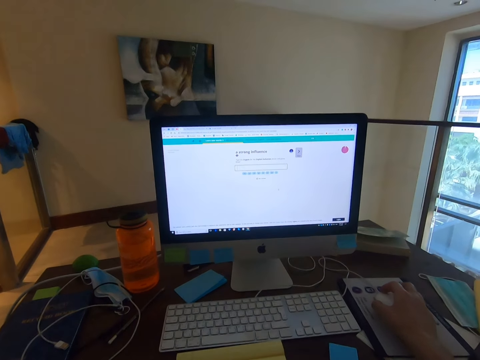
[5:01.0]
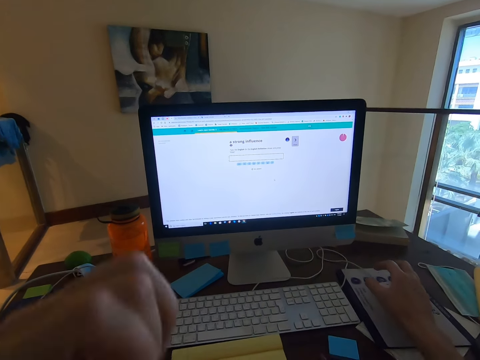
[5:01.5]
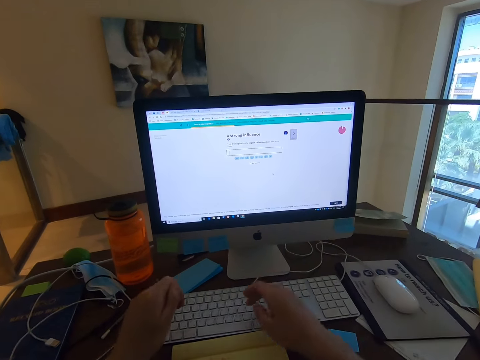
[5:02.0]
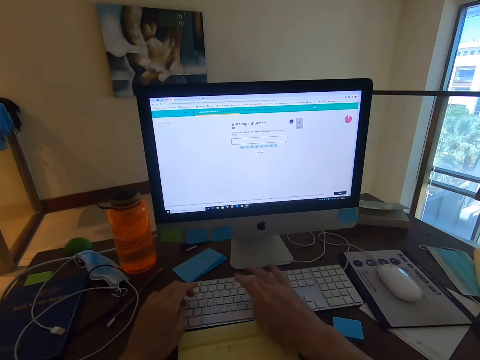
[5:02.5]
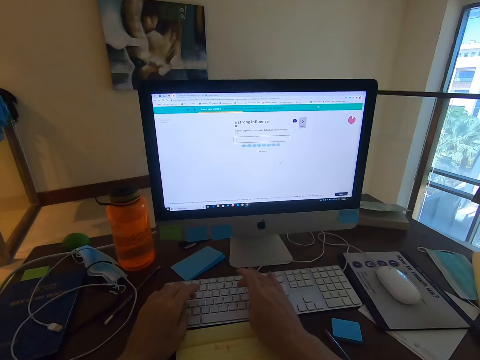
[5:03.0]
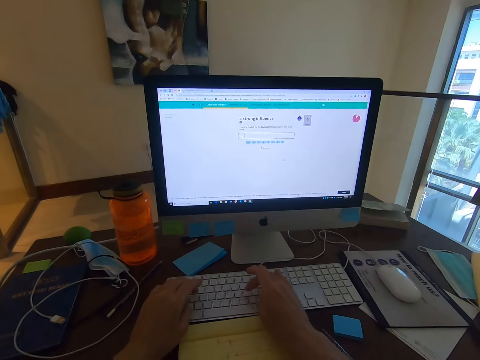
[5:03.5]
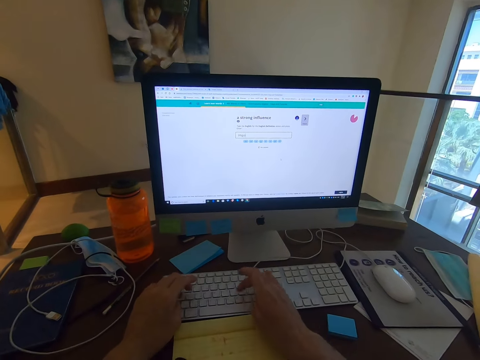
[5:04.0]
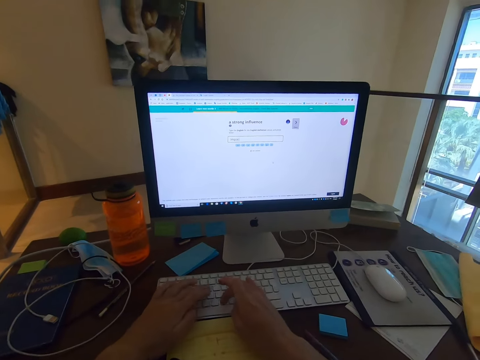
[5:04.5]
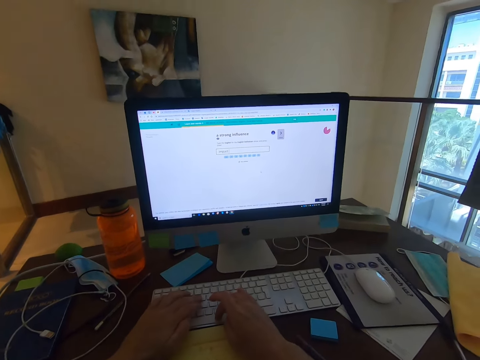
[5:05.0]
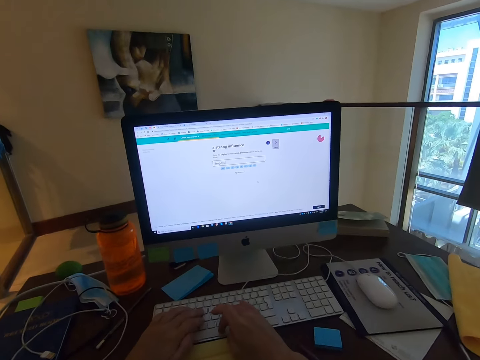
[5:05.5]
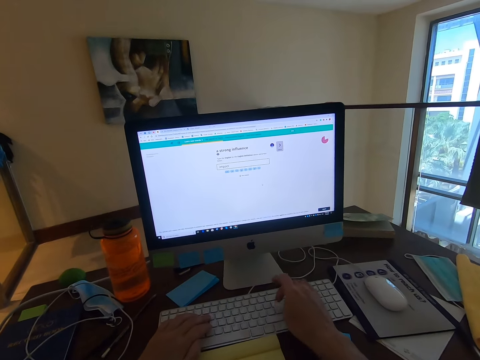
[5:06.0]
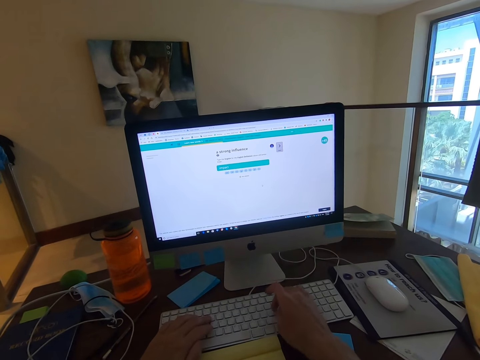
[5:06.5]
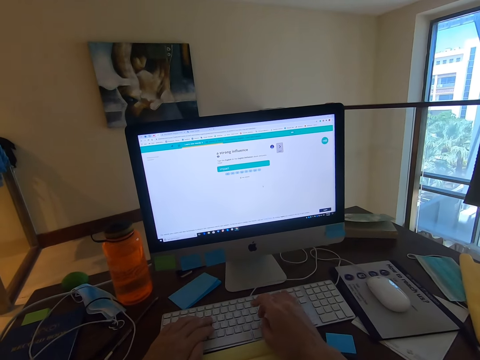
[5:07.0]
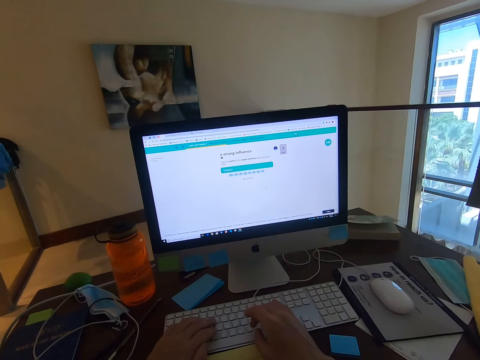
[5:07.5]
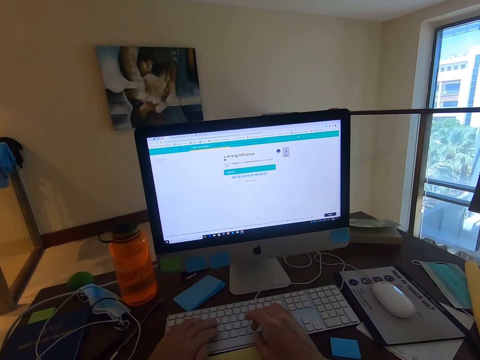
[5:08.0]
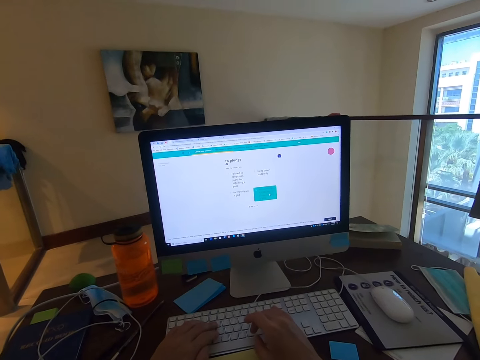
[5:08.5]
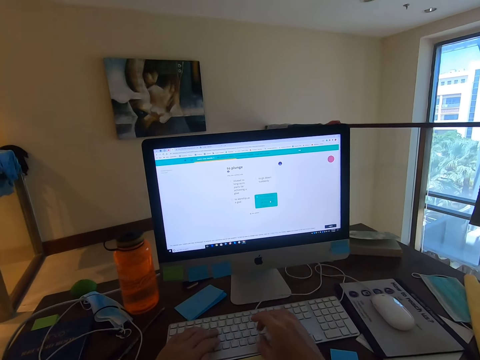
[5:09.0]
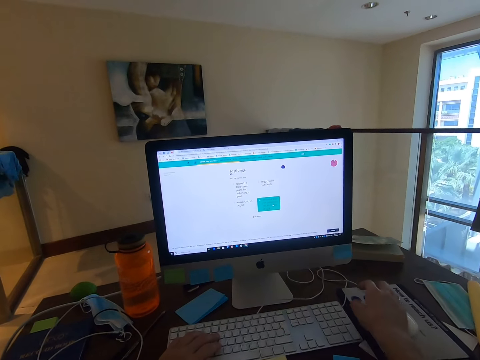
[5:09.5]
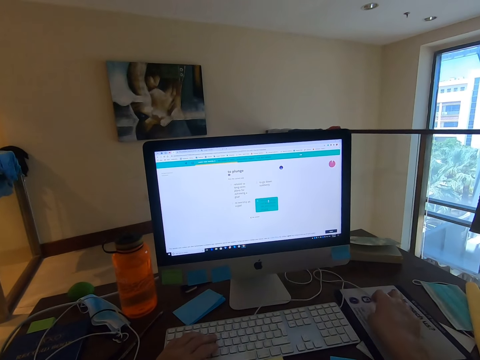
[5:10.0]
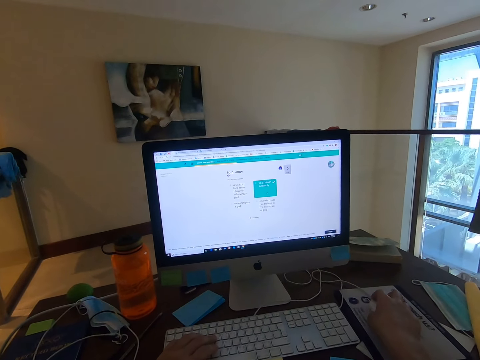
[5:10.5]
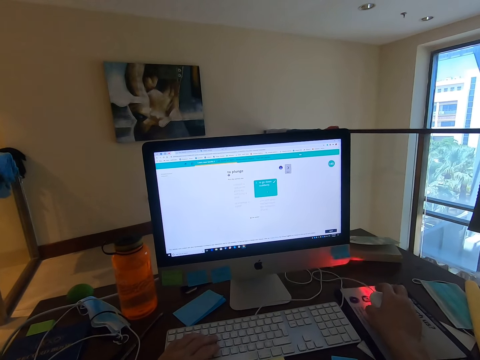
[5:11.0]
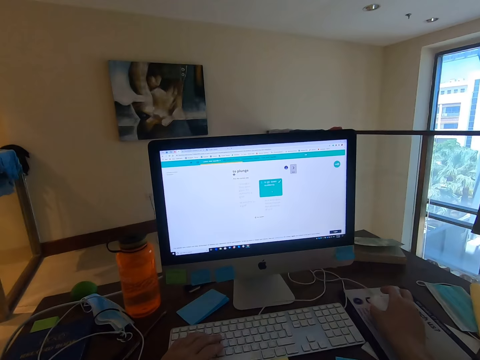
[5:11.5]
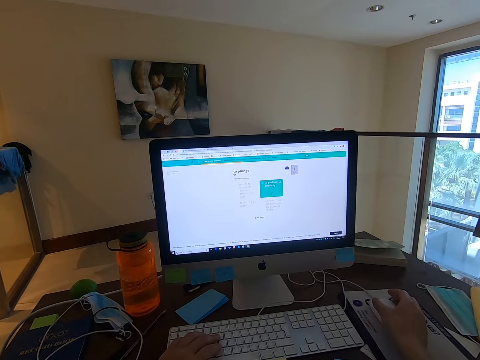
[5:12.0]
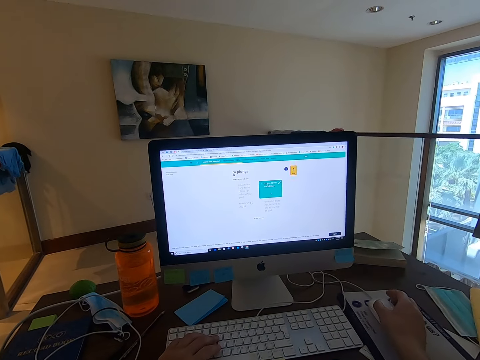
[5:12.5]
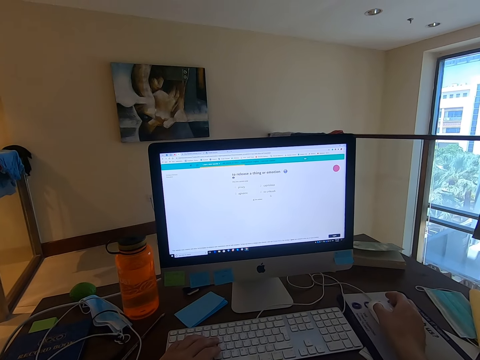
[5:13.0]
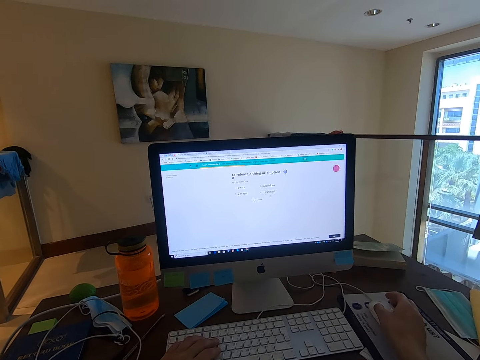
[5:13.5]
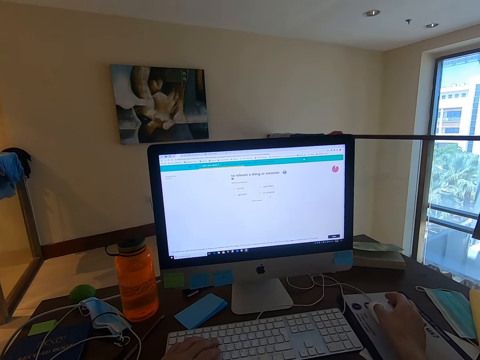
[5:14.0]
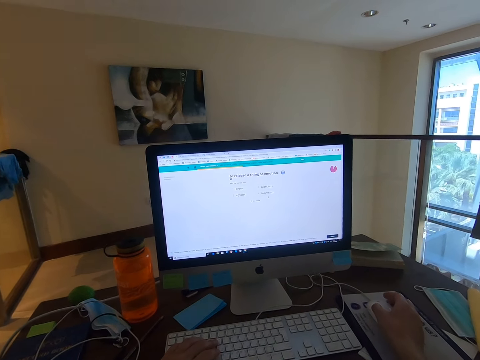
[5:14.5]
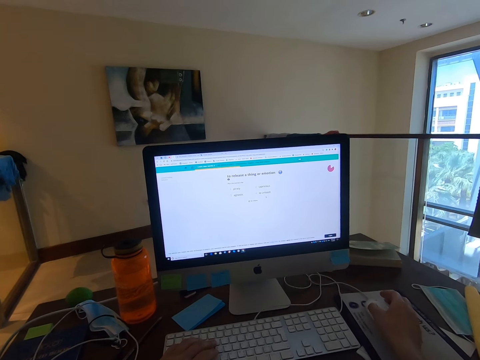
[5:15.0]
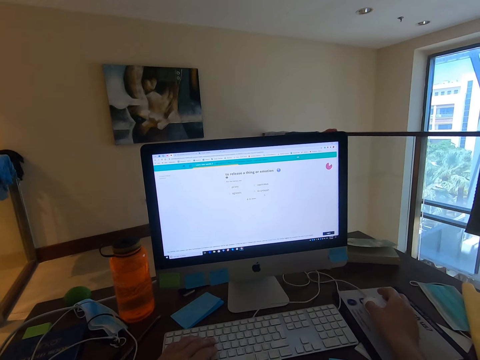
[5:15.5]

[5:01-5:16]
The camera wearer types on the keyboard. They use the mouse.

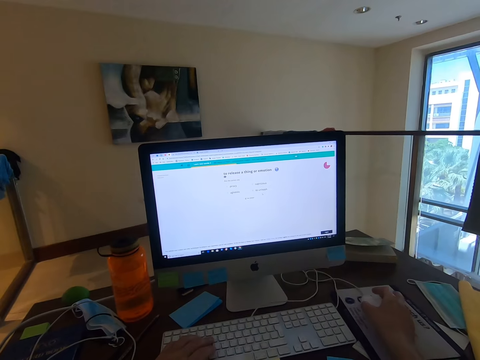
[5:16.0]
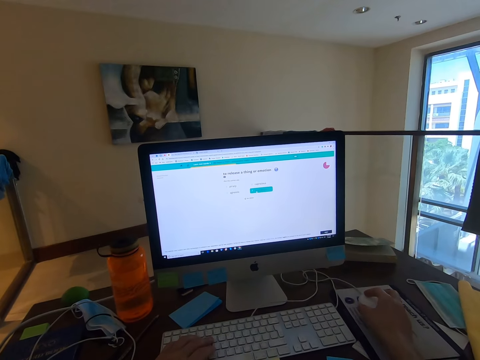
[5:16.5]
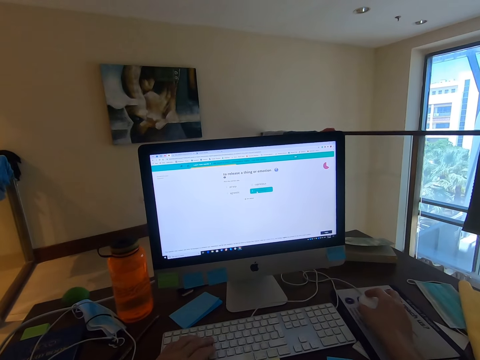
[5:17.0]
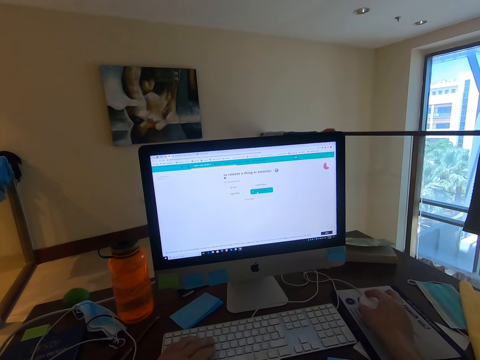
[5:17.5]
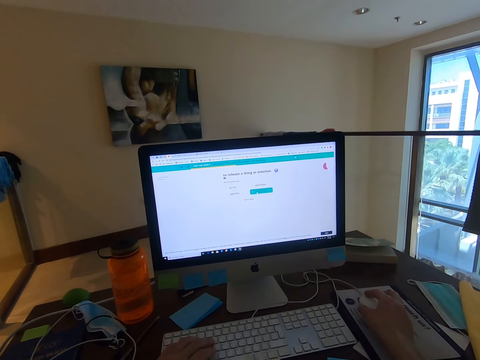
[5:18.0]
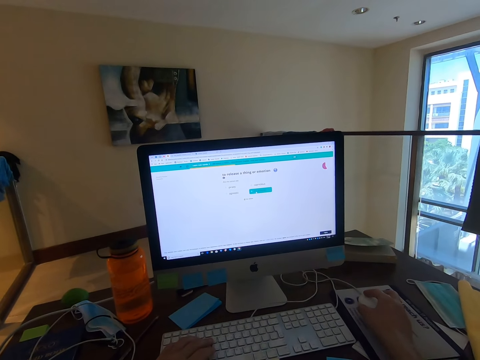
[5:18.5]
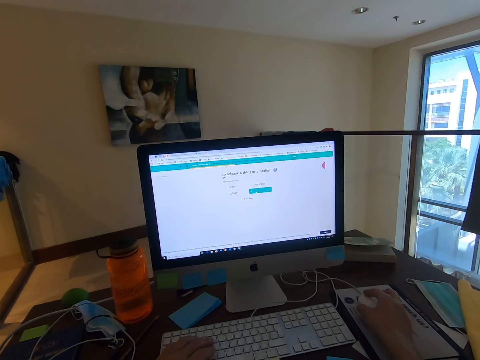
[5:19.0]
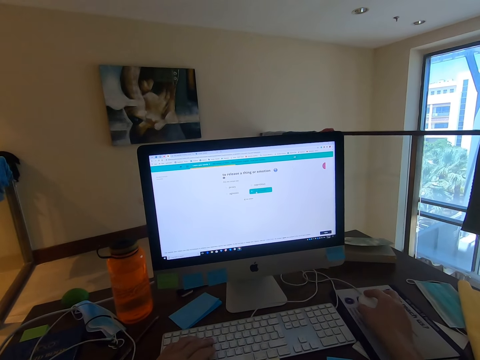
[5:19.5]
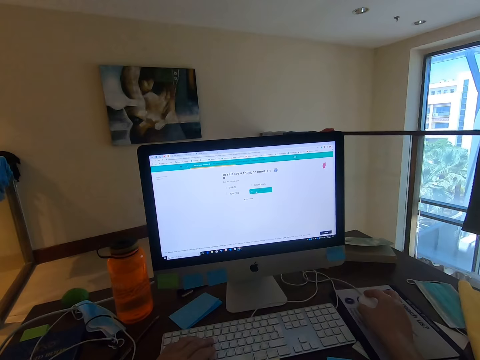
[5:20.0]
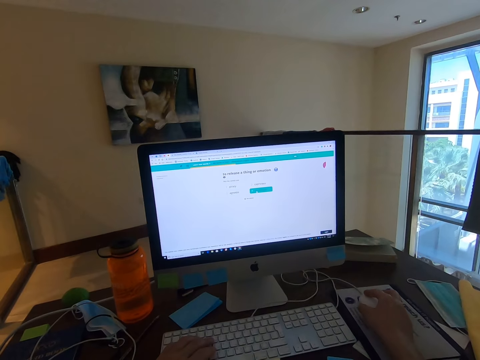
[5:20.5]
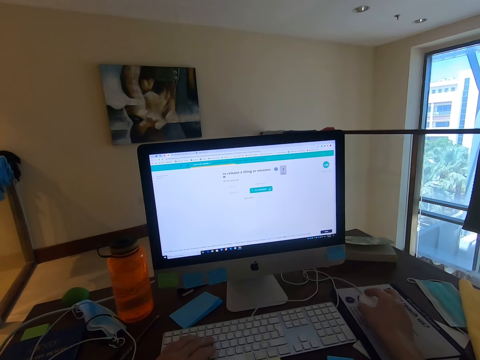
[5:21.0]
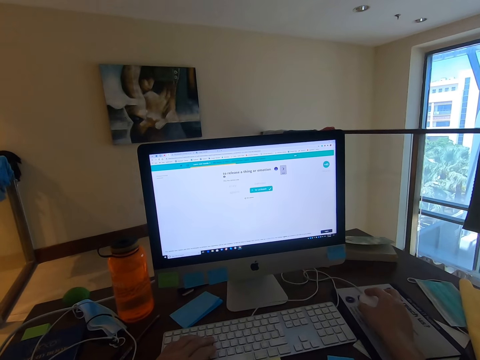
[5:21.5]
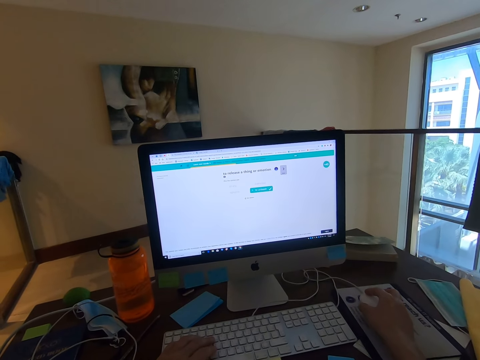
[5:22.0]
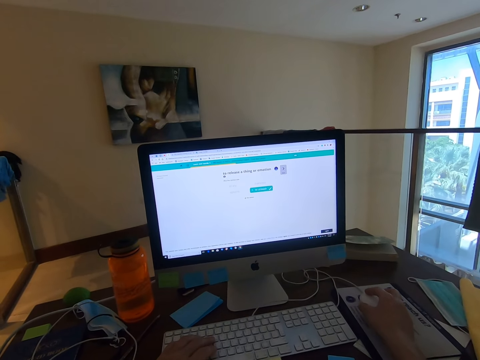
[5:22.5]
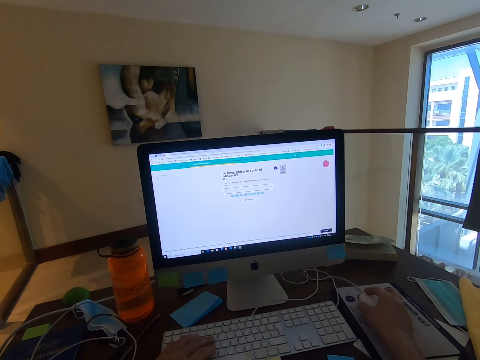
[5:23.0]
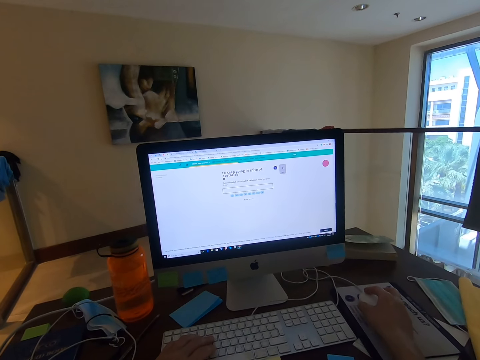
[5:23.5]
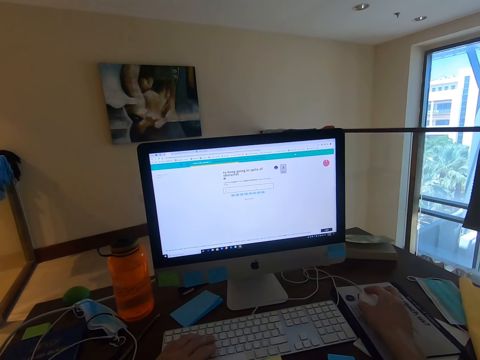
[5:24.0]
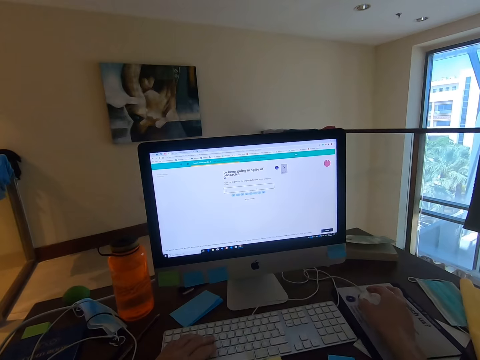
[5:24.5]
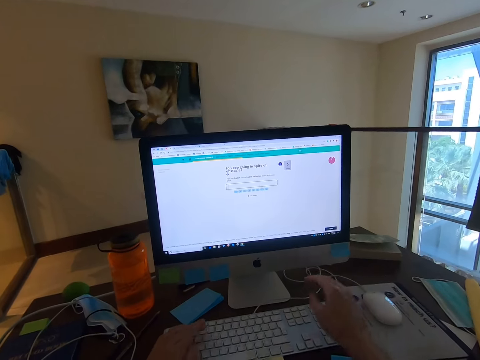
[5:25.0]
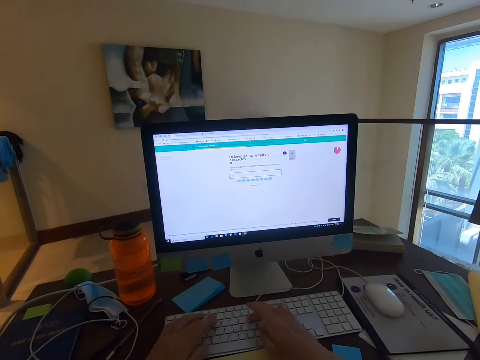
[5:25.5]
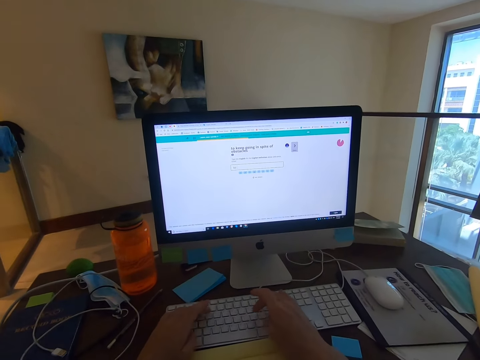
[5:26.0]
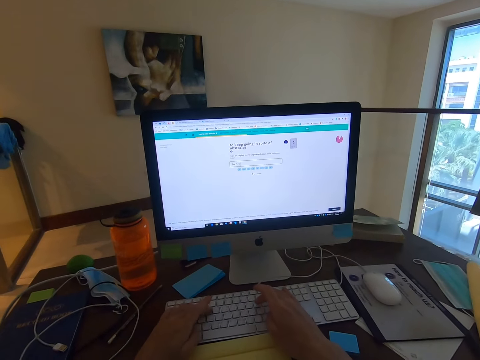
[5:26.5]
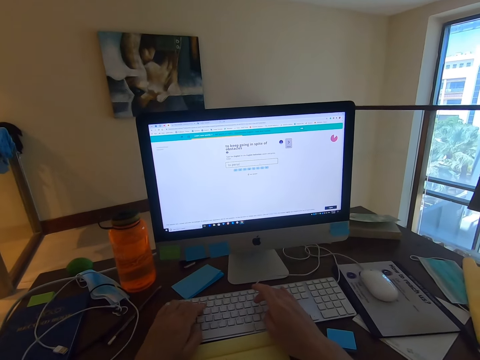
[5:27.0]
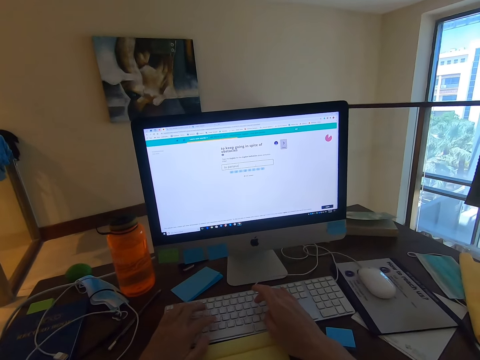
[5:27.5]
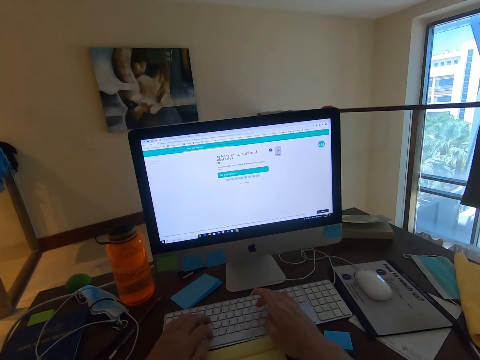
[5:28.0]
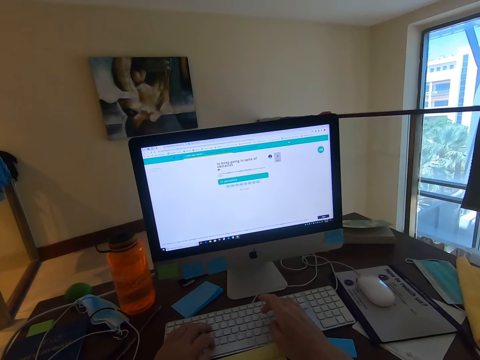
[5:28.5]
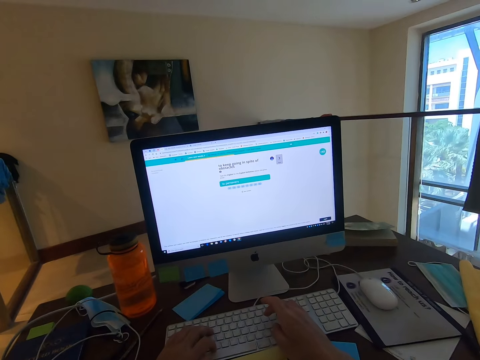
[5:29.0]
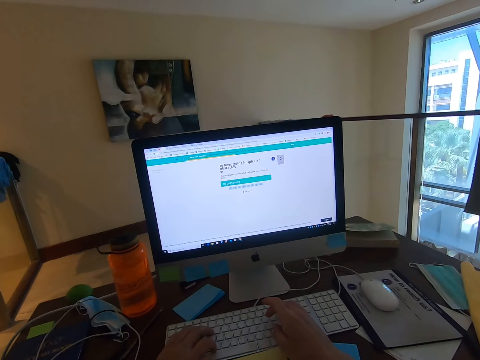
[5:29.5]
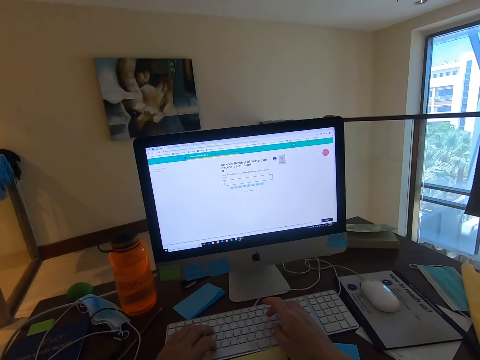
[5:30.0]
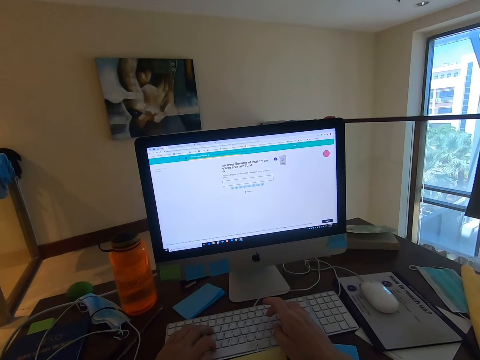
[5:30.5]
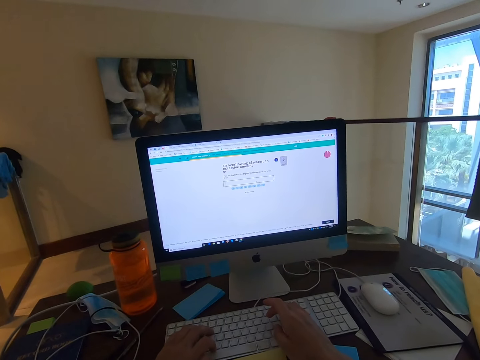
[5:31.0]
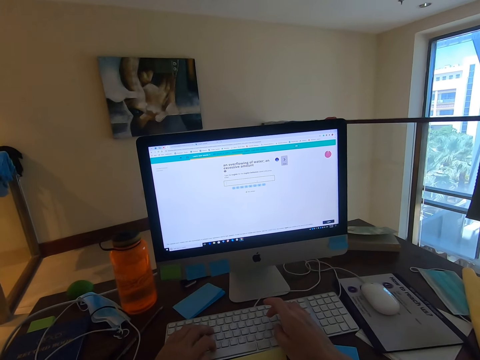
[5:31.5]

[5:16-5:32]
The camera wearer types on the keyboard.
